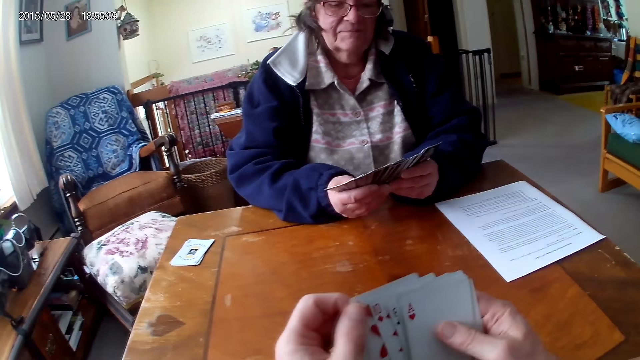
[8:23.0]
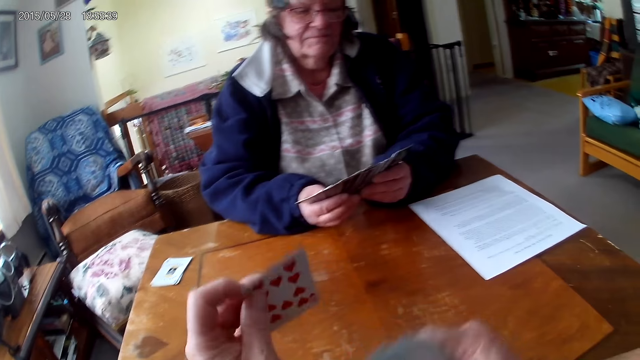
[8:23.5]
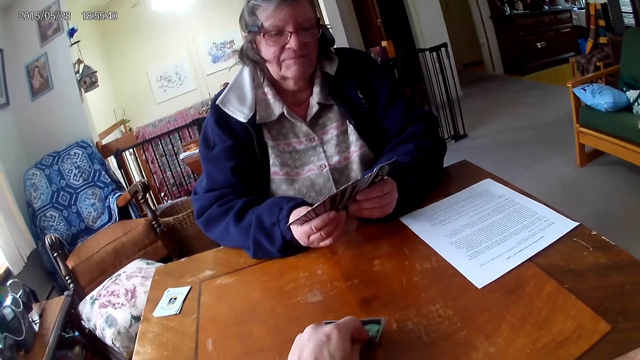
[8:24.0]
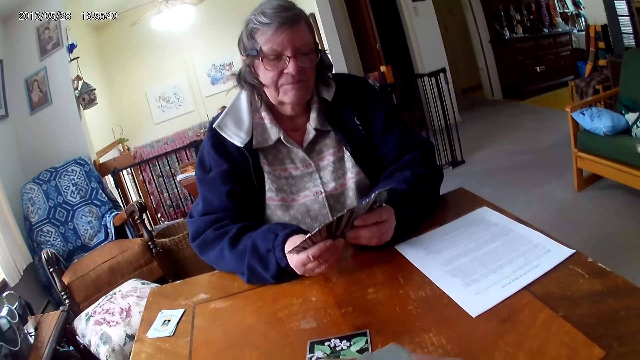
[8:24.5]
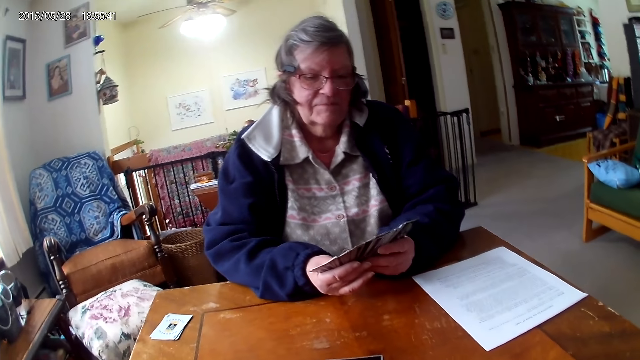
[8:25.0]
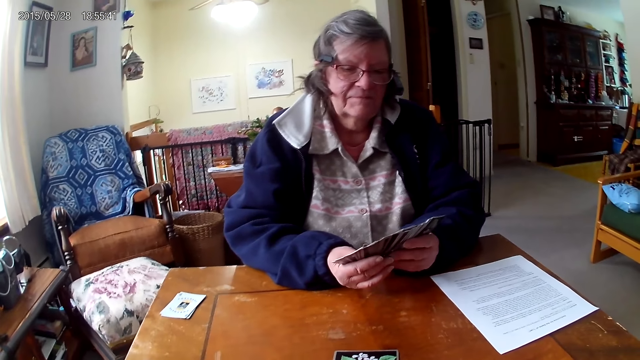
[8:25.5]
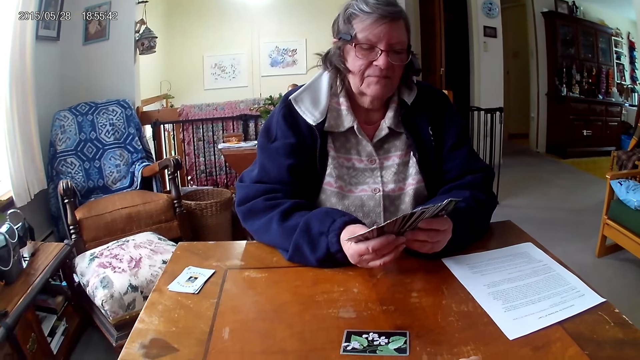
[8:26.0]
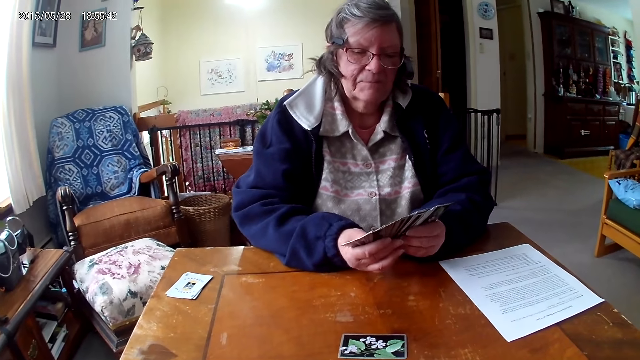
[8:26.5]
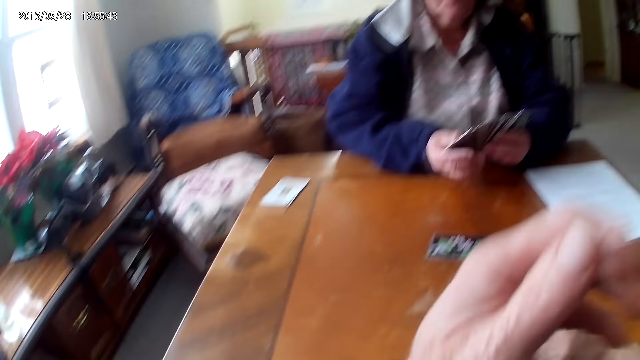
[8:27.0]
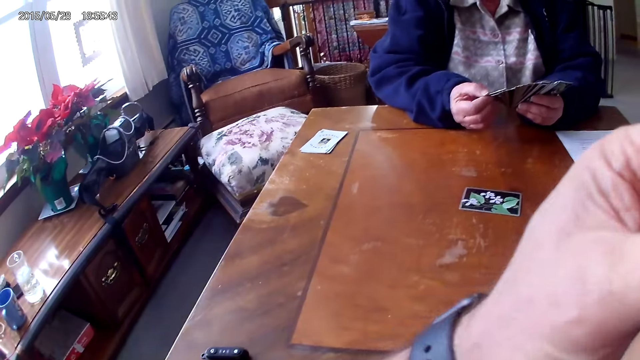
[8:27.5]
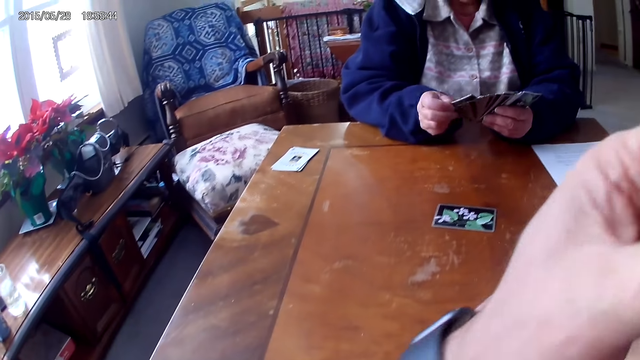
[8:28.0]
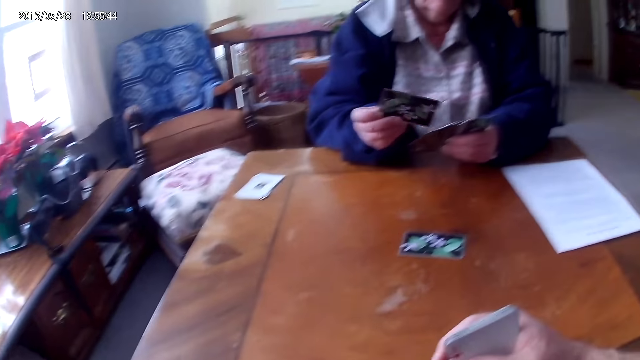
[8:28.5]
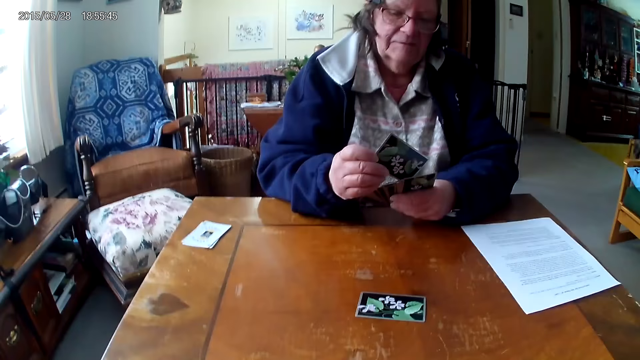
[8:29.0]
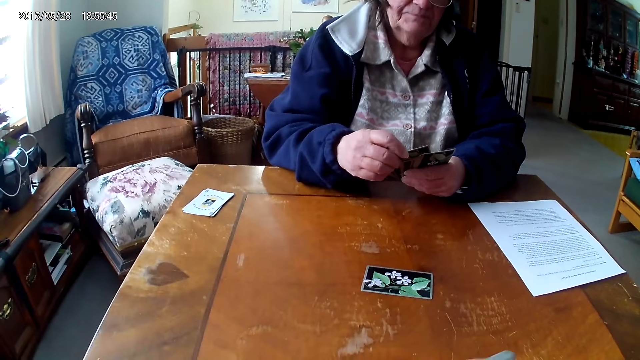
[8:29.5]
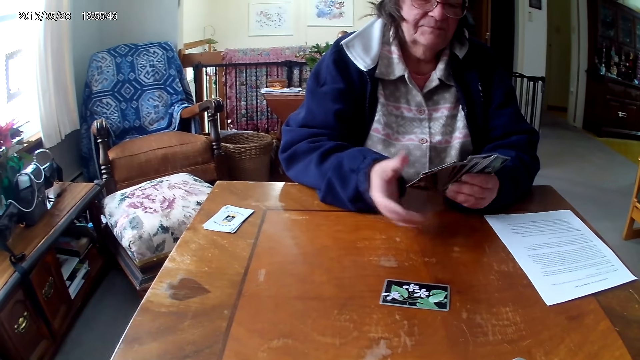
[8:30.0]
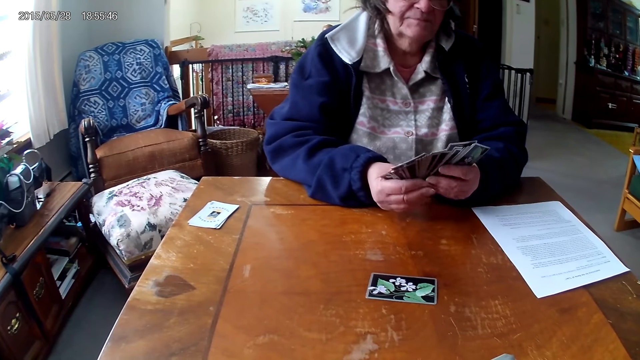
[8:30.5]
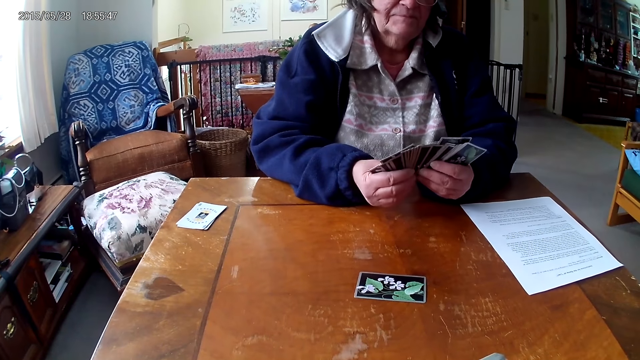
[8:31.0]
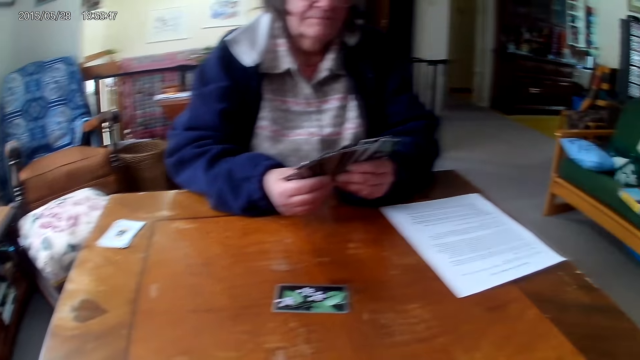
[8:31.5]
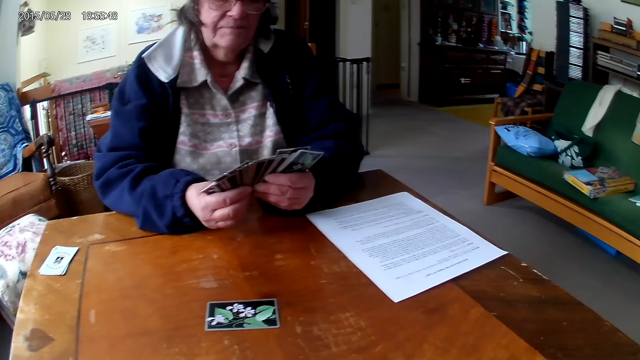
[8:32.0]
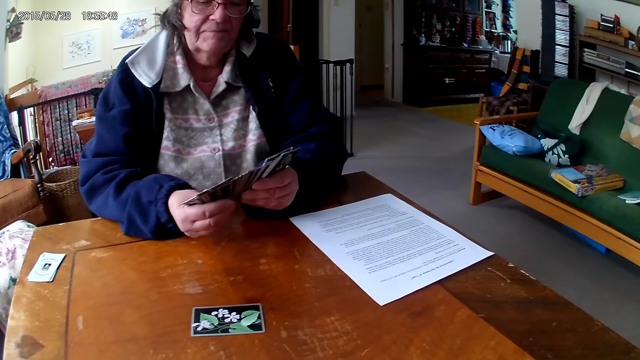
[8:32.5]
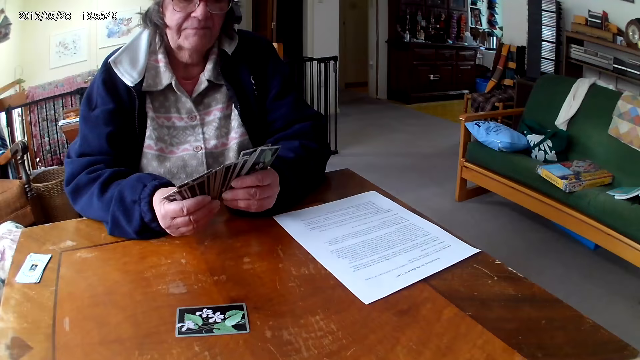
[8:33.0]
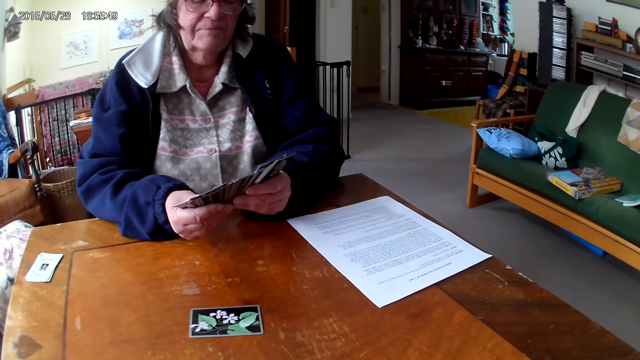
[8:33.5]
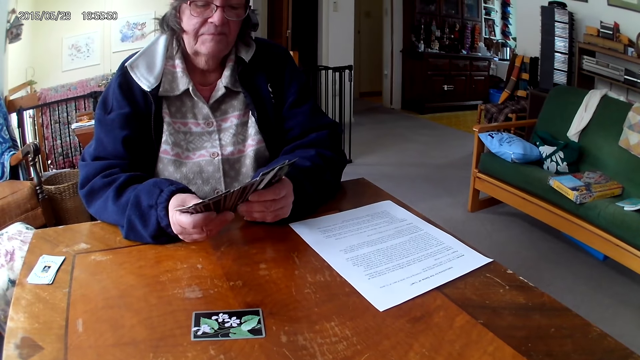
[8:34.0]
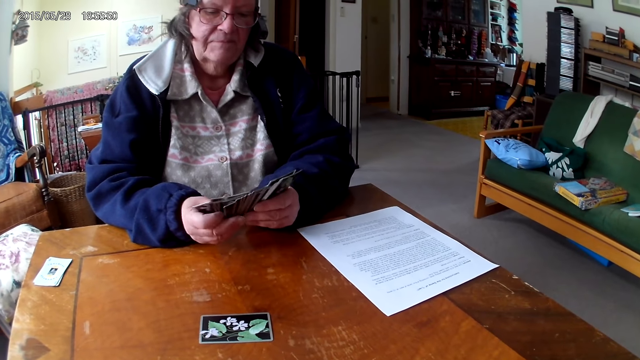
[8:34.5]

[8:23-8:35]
The camera wearer puts a card on the table. A person puts a card on the table. The camera wearer arranges cards in her hands. They touch their face with their hand.

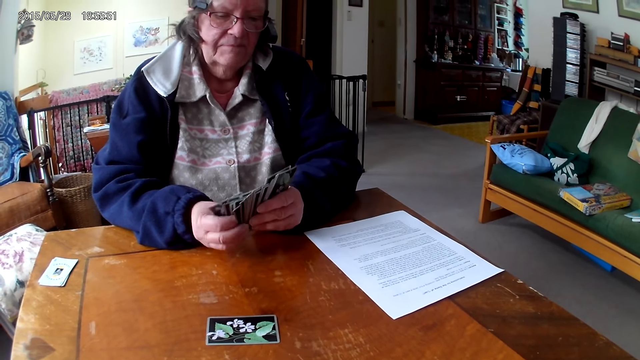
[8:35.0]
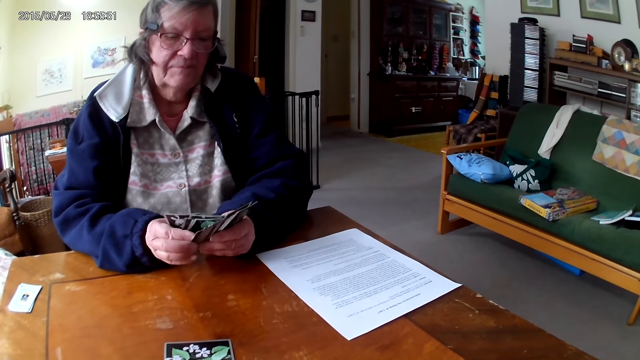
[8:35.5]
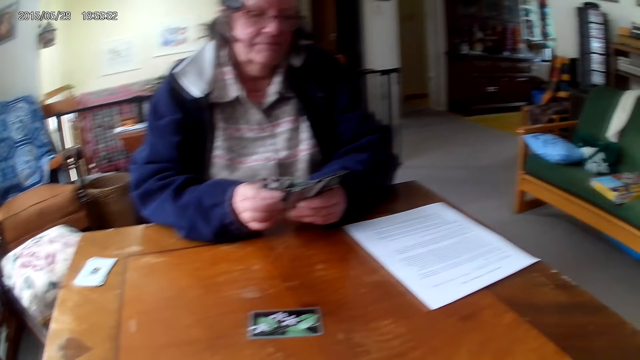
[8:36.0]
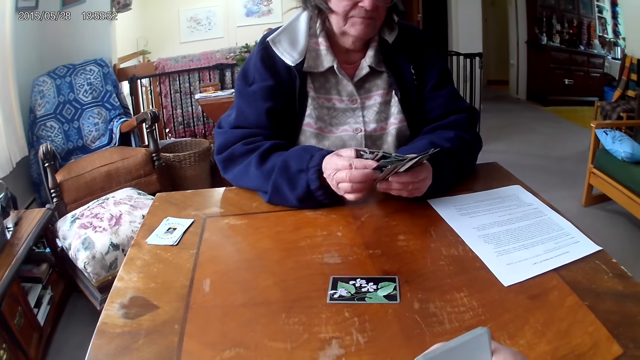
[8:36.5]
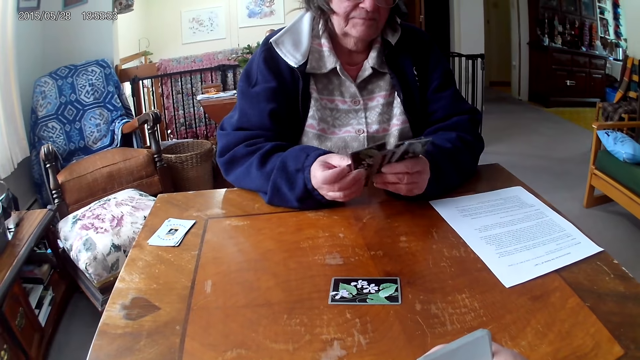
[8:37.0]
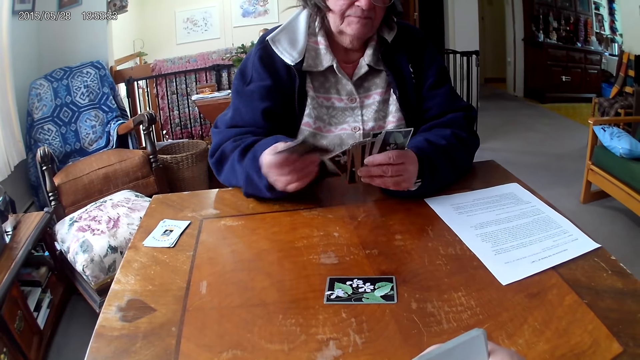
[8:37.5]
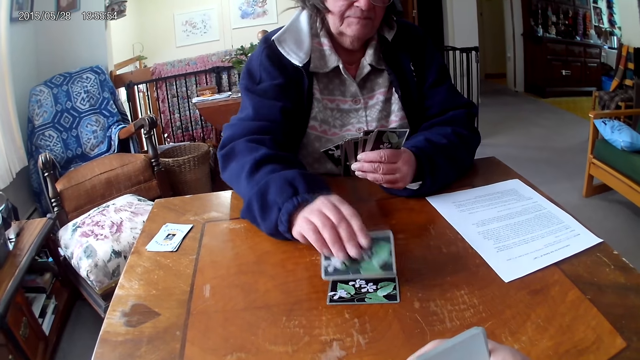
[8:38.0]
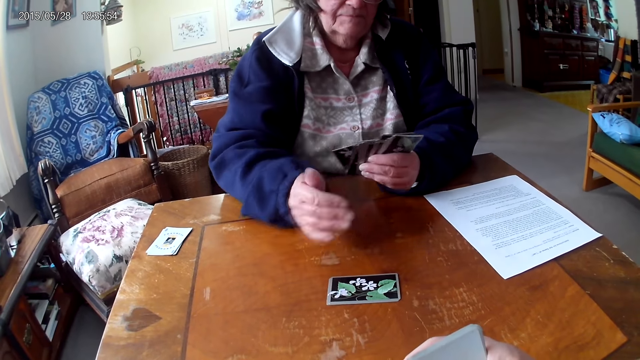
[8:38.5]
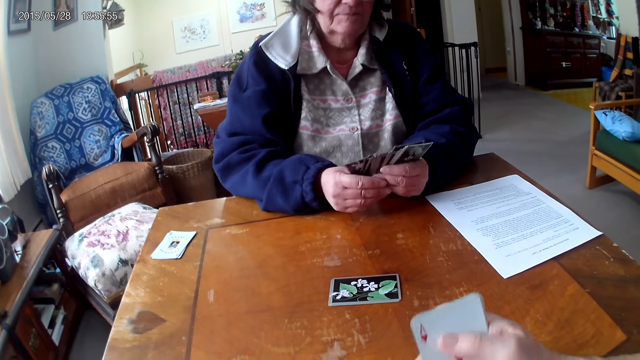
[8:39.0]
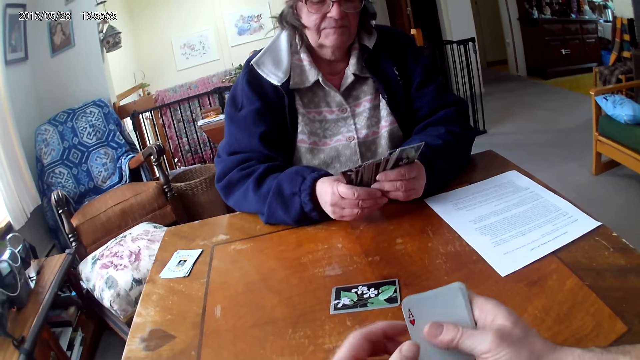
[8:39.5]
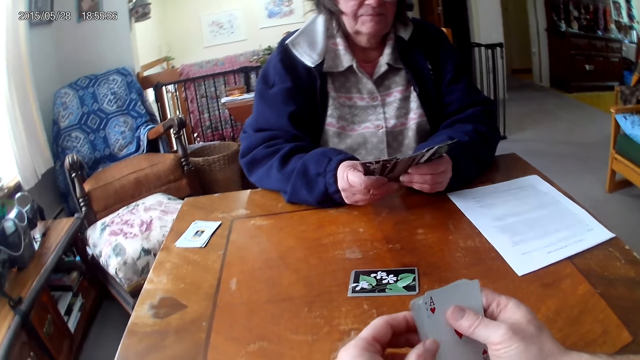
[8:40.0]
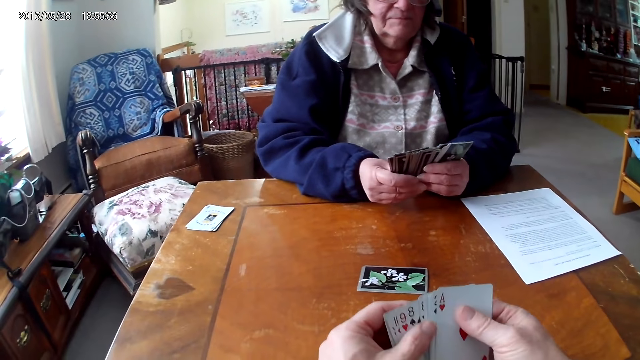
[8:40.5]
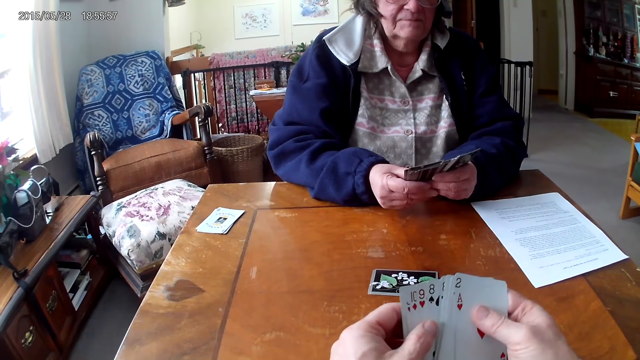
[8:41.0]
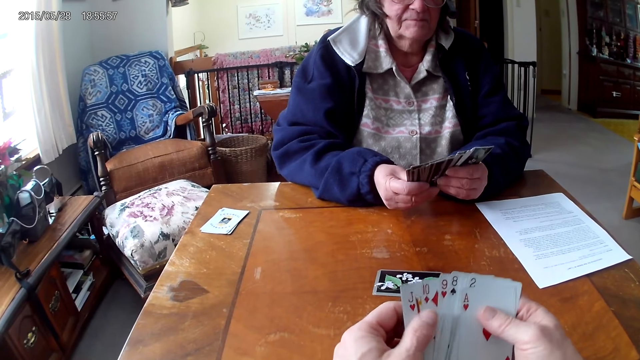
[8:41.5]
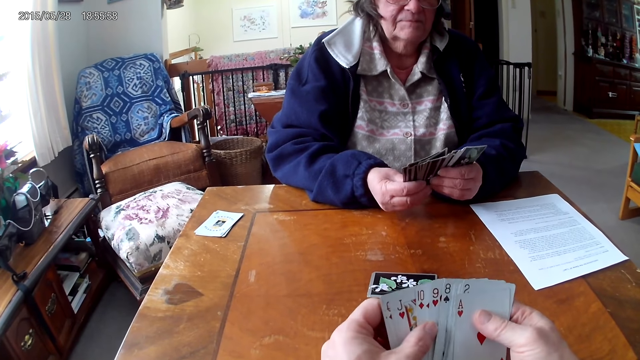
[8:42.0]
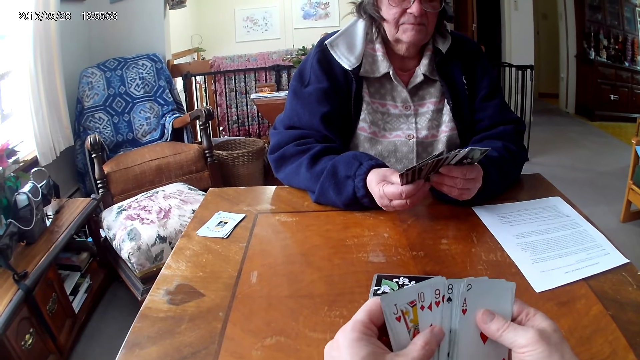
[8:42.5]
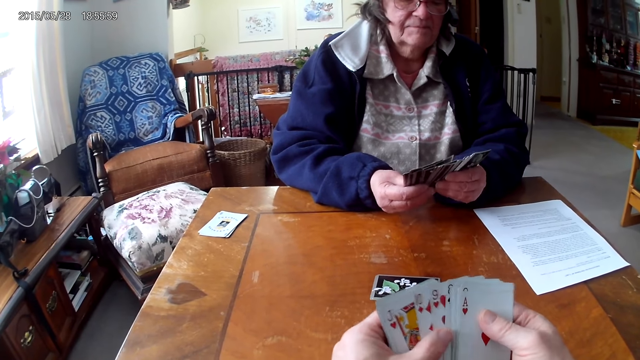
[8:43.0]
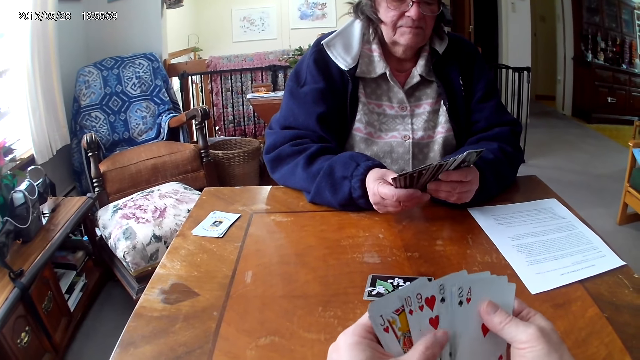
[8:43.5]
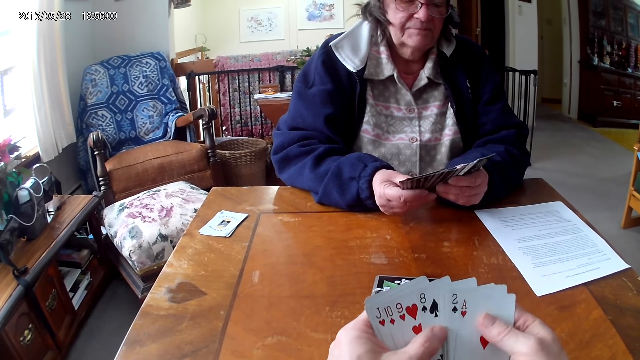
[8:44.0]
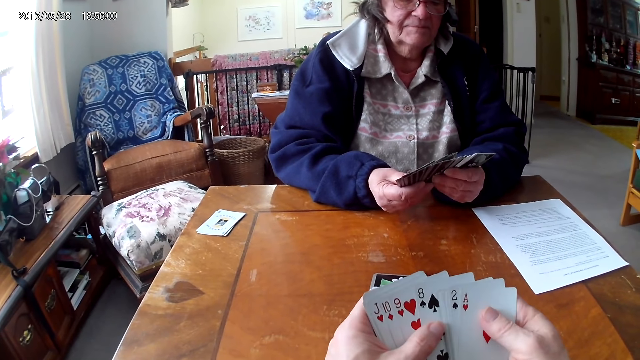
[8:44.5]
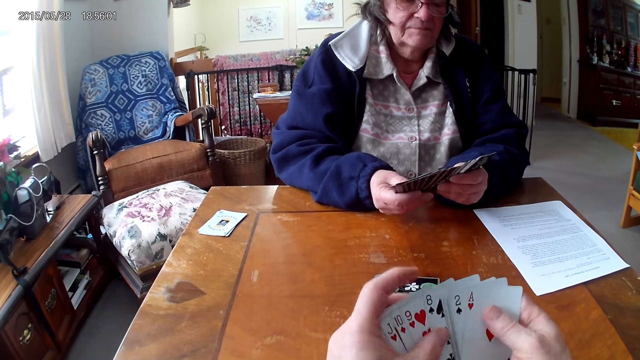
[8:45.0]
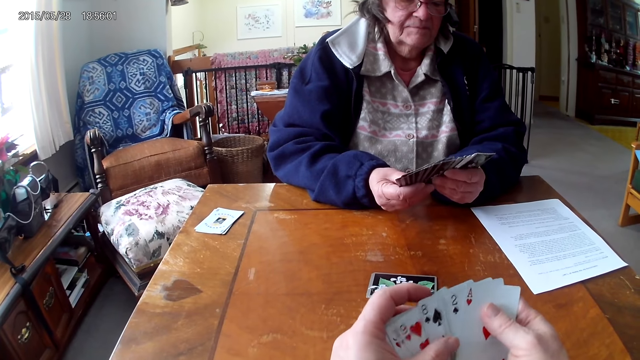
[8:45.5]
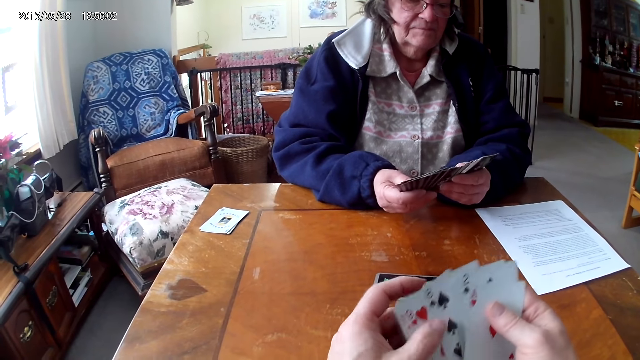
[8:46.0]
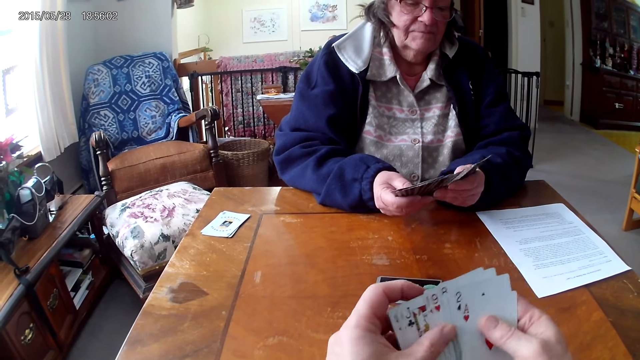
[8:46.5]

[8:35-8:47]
A person puts a card on the table. The camera wearer puts cards on the table. She arranges cards in her hands.
